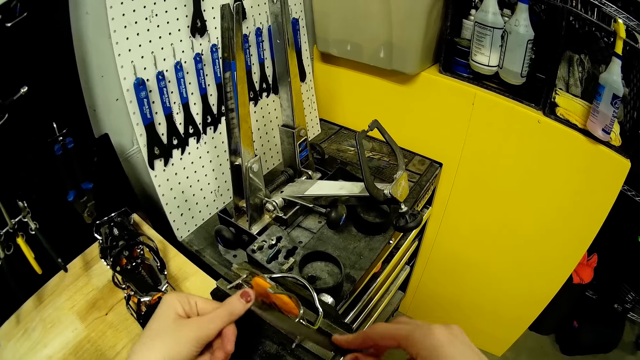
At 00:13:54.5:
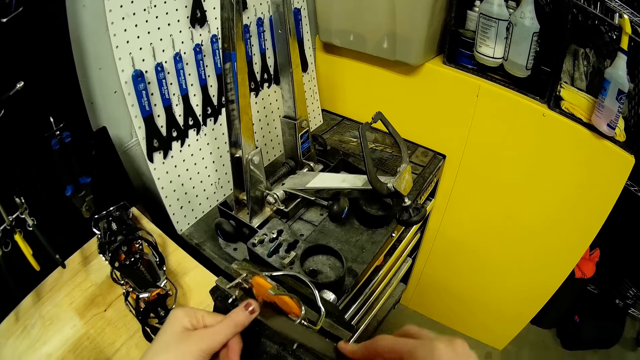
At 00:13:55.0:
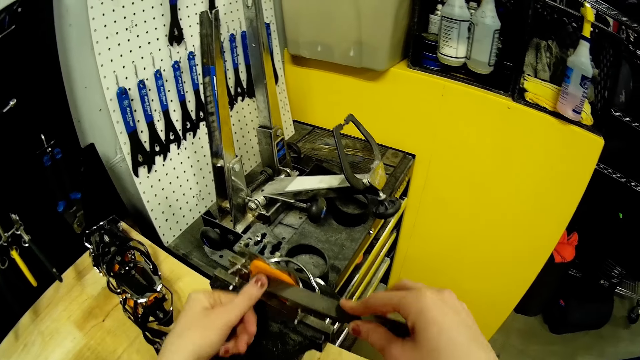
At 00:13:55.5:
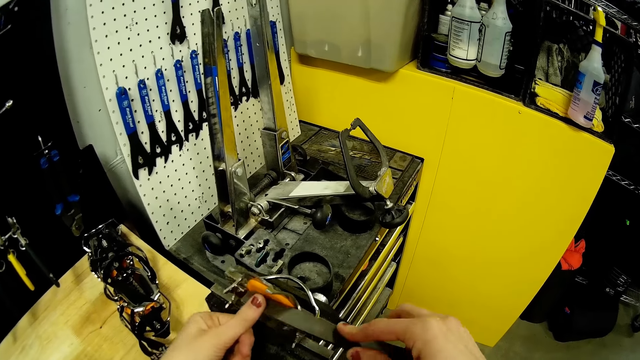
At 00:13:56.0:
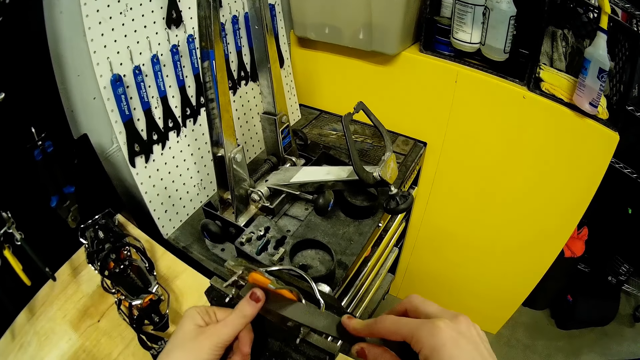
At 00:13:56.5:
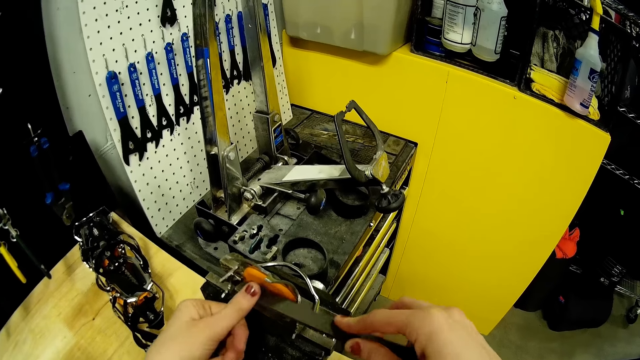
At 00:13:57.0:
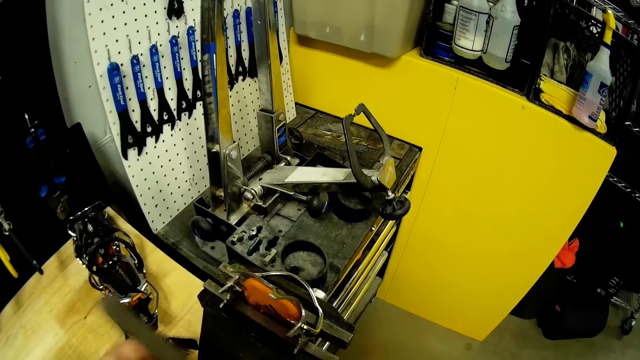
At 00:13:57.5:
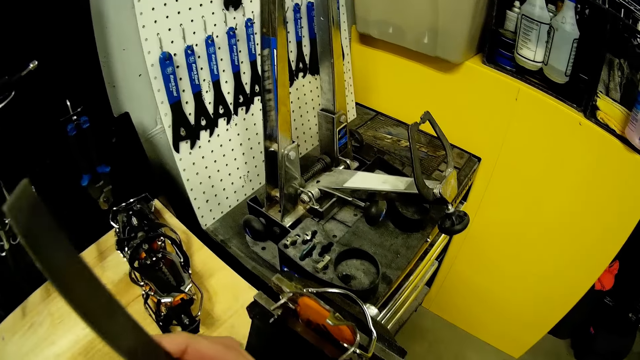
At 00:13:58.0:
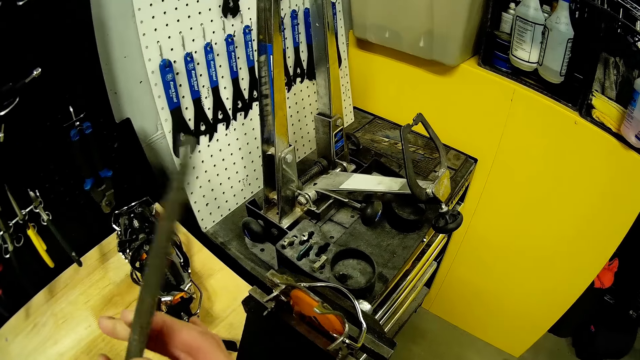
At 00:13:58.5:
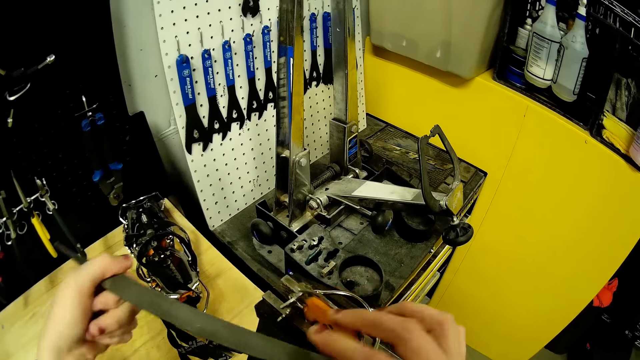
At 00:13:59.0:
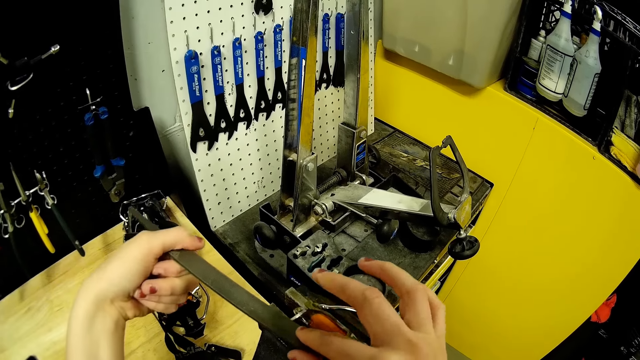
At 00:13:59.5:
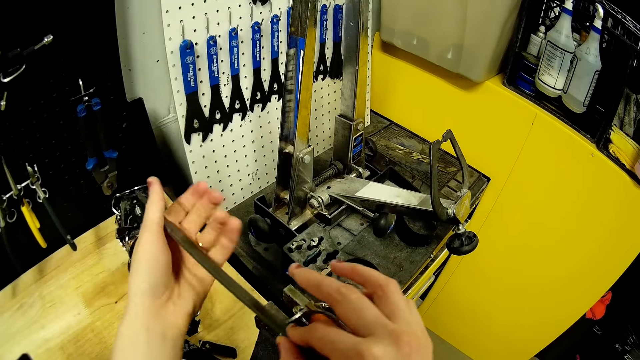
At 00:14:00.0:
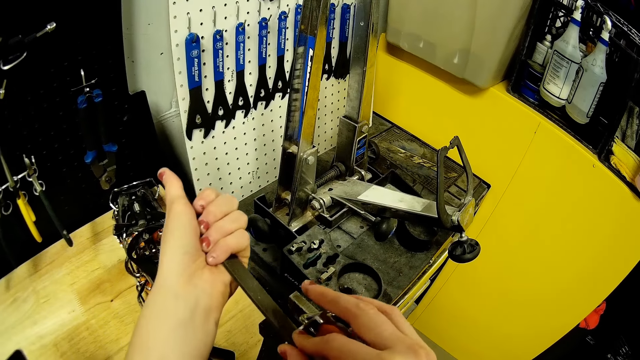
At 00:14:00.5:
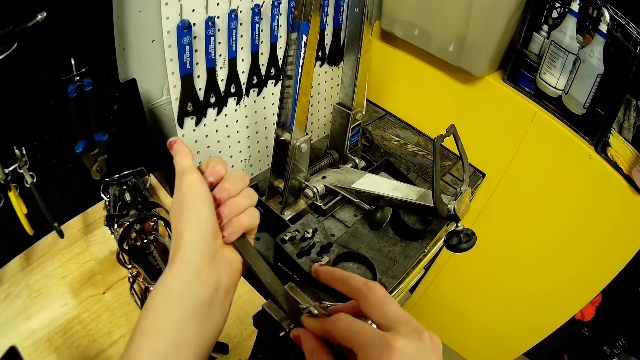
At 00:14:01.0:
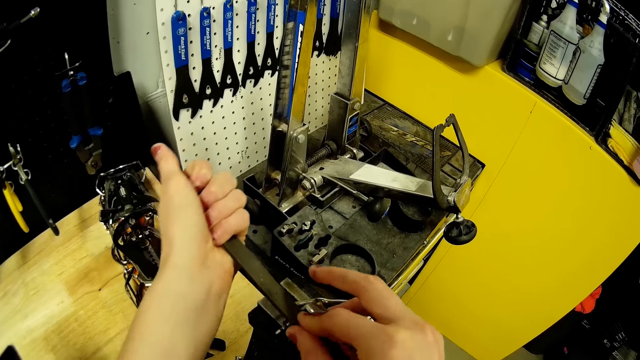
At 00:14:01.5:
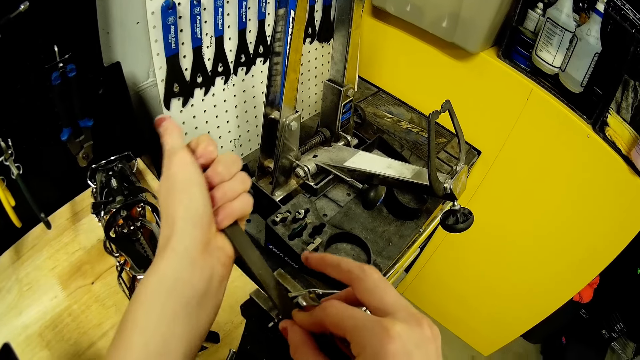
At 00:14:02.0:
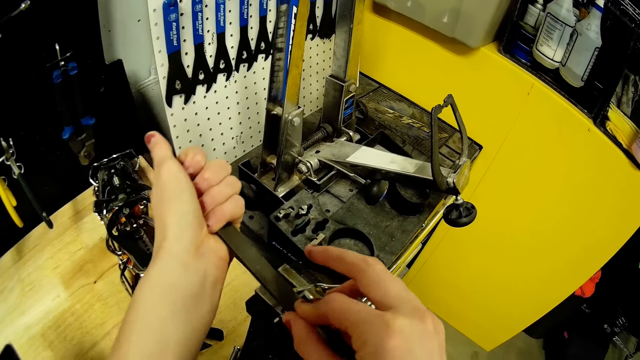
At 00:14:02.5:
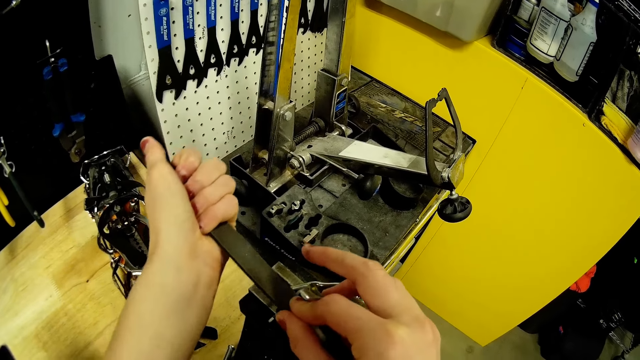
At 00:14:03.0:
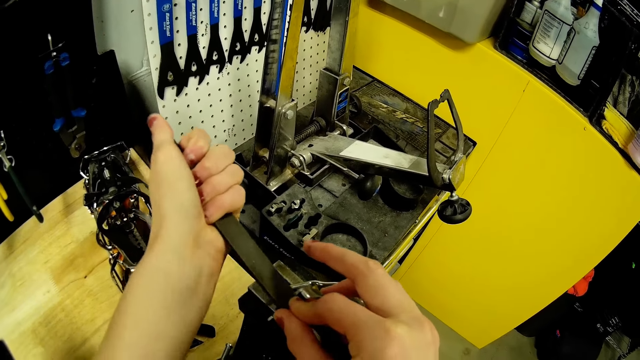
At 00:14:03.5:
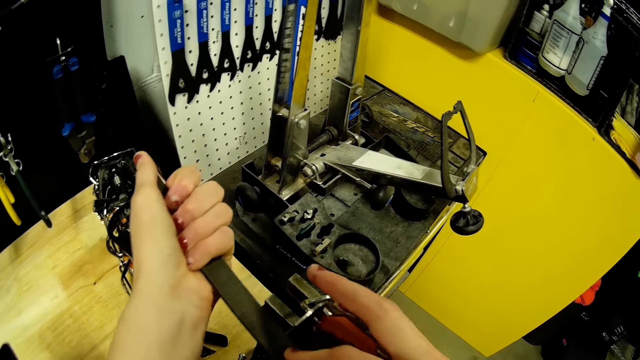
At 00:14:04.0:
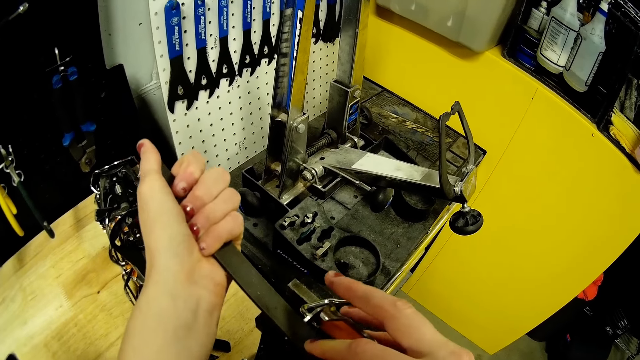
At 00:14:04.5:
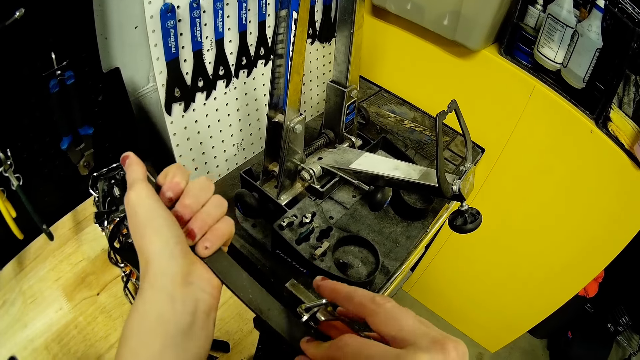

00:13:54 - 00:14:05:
The camera wearer adjusts the hand file with both hands. She files the strap crampon with the hand file in both hands.

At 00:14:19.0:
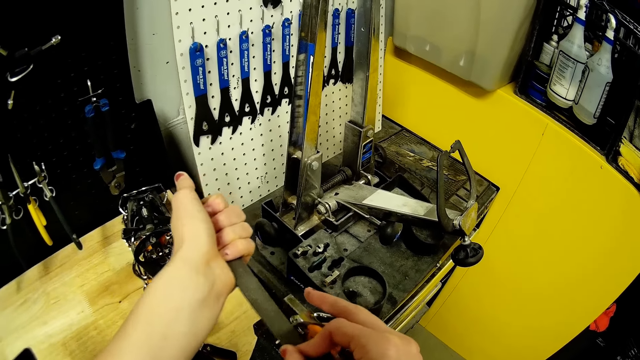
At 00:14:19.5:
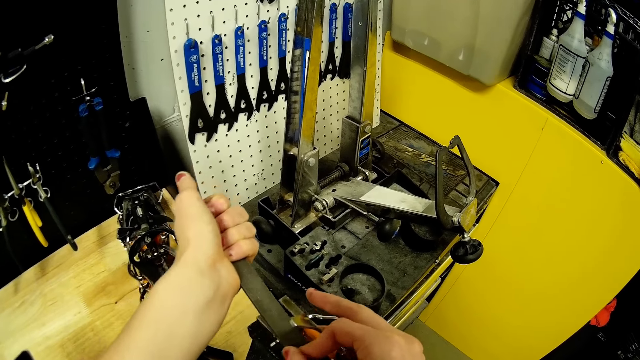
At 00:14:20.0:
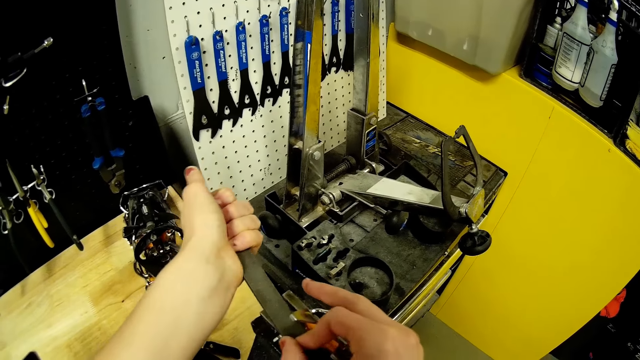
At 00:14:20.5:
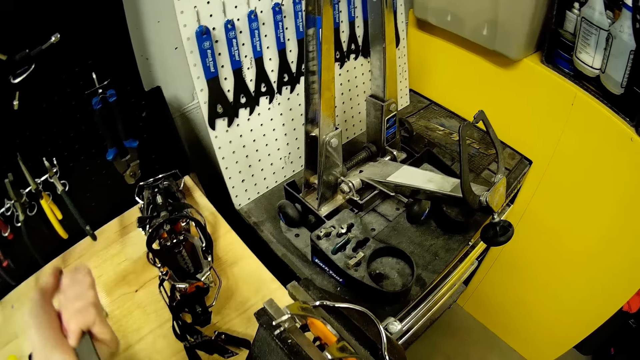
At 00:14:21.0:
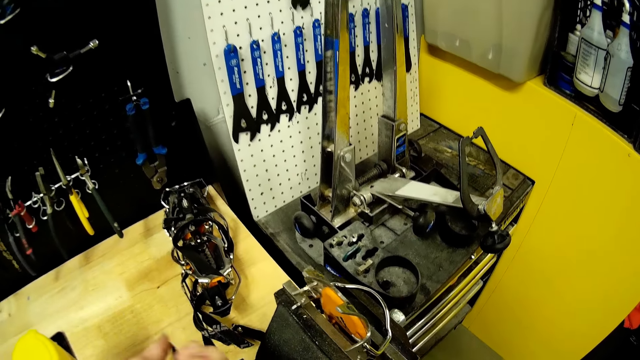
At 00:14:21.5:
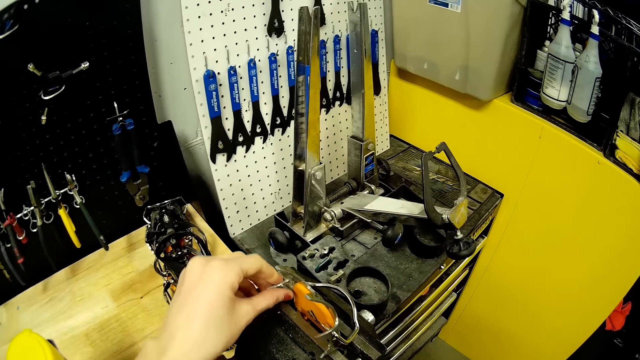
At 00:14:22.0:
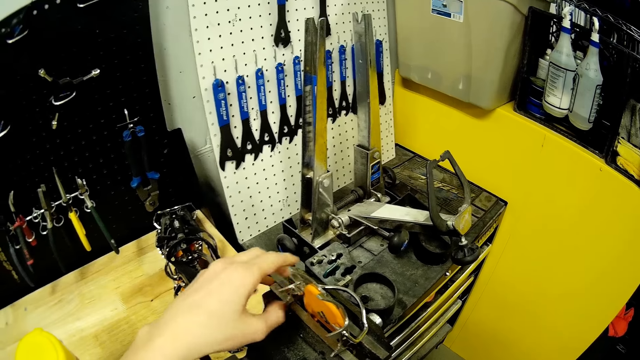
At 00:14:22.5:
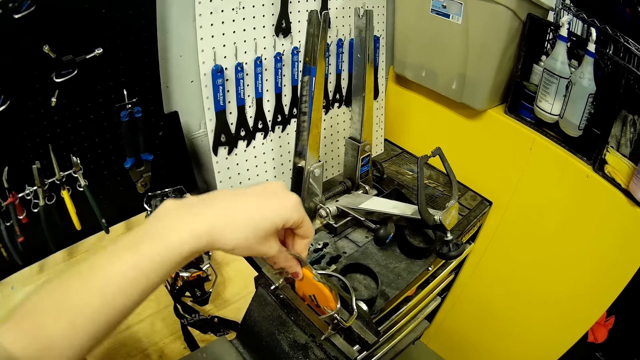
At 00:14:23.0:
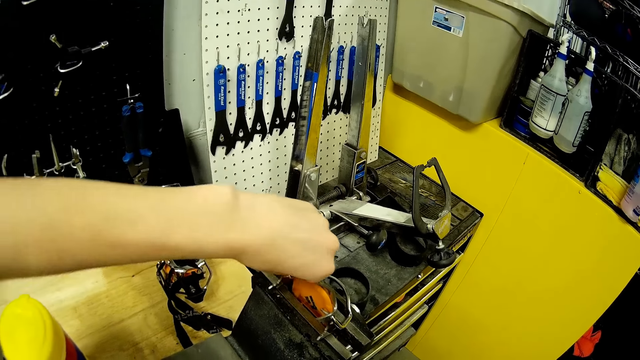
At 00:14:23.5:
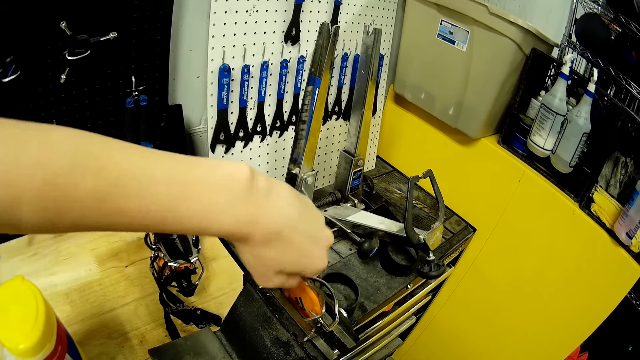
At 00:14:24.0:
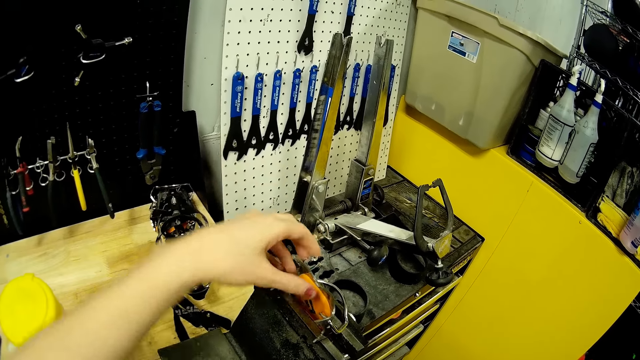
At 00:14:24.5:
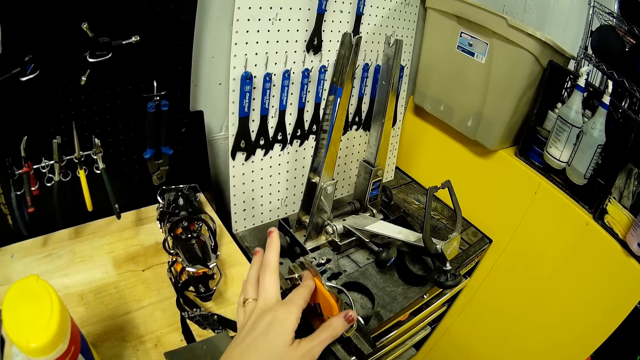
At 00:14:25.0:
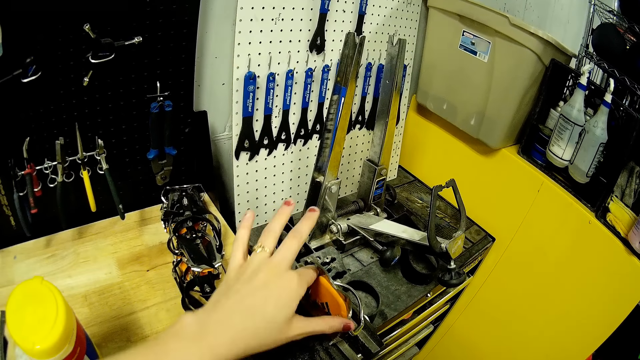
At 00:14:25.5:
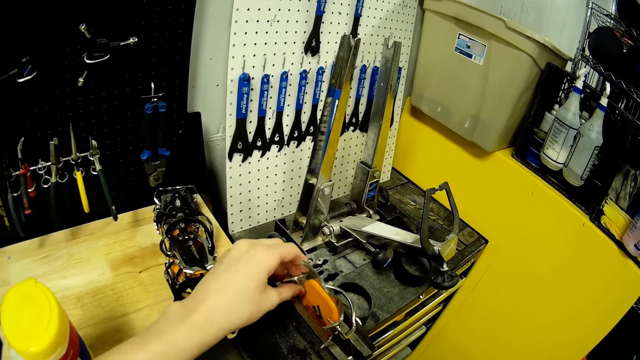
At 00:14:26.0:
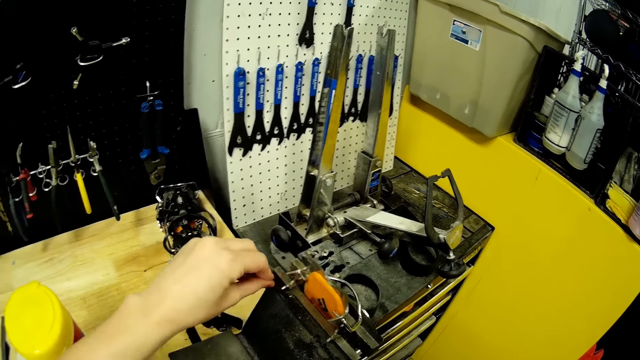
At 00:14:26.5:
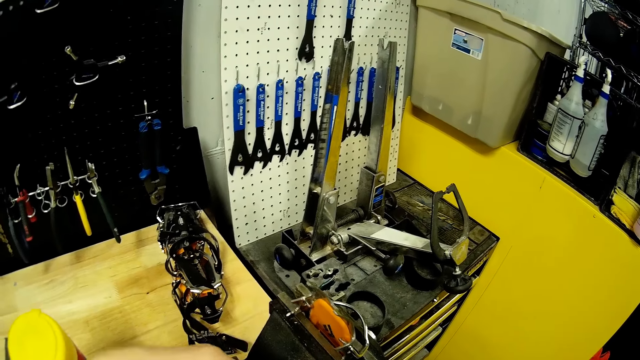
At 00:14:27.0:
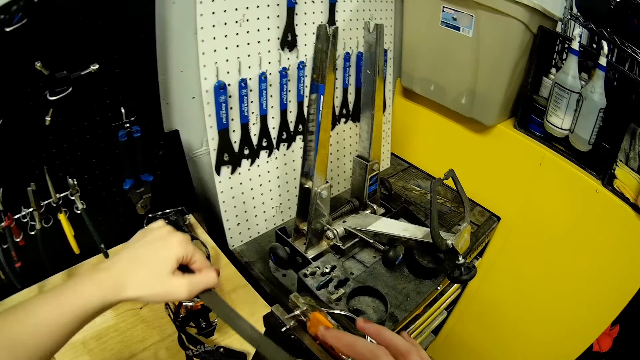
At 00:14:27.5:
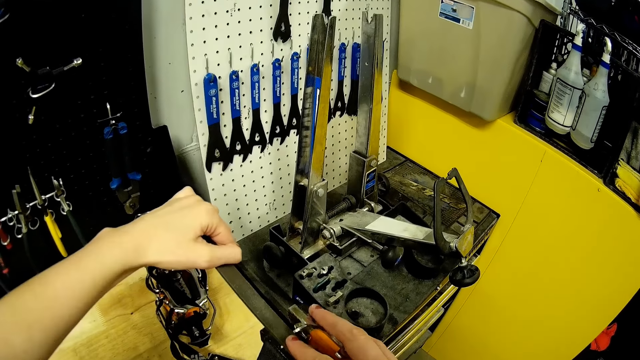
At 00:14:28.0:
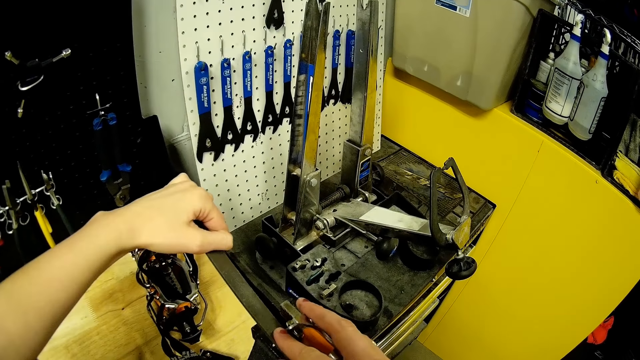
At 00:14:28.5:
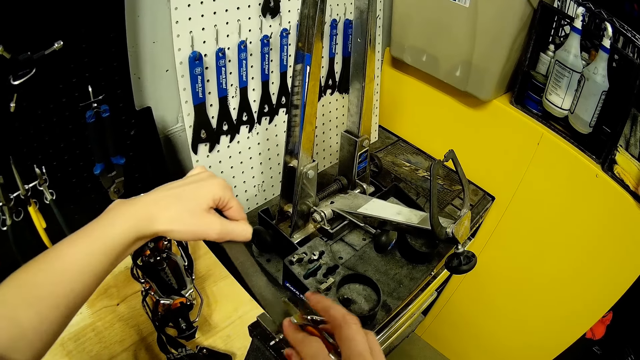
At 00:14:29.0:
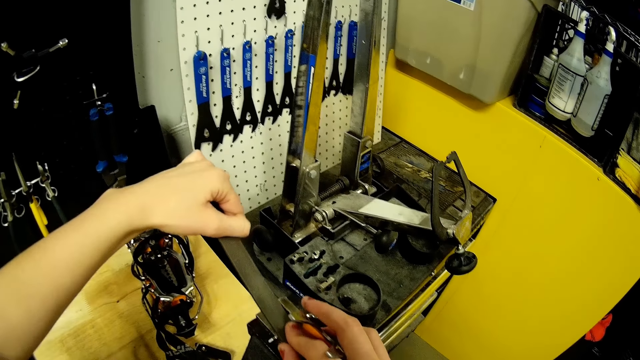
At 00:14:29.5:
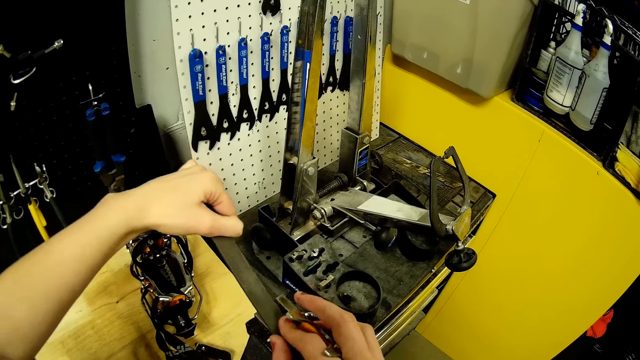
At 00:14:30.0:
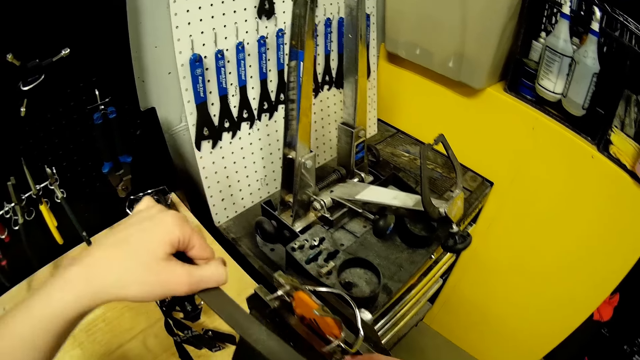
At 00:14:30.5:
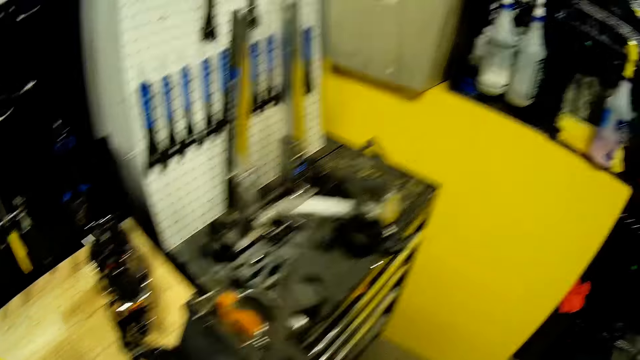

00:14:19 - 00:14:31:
The camera wearer drops the hand file on the table with her left hand. She touches the serac strap crampon with her left hand. She files the strap crampon with the hand file in both hands.
